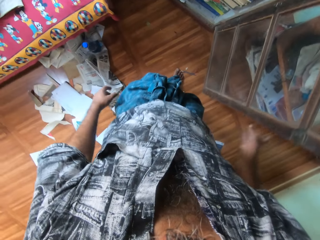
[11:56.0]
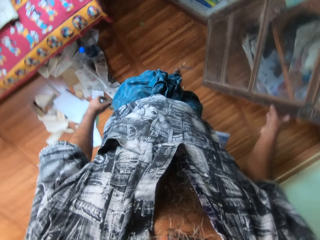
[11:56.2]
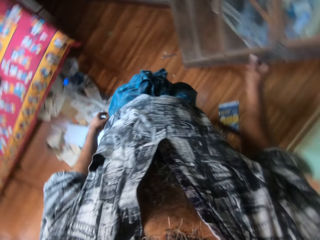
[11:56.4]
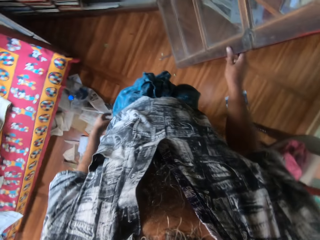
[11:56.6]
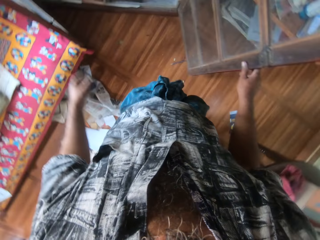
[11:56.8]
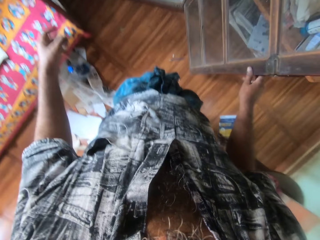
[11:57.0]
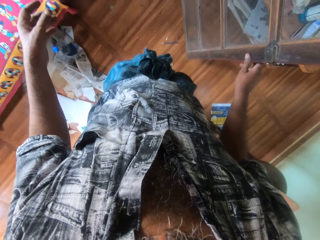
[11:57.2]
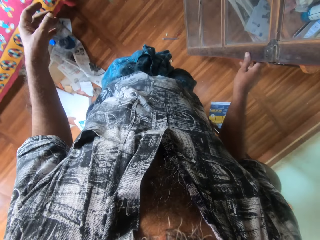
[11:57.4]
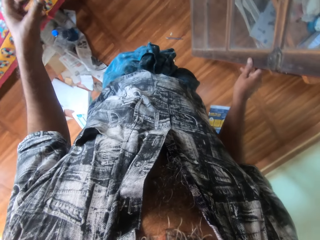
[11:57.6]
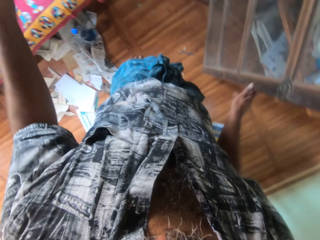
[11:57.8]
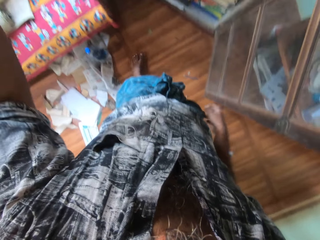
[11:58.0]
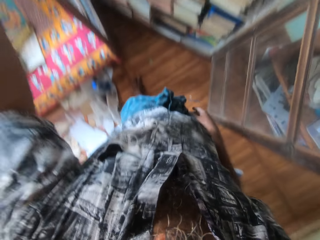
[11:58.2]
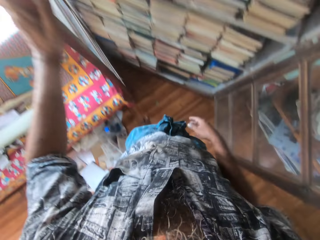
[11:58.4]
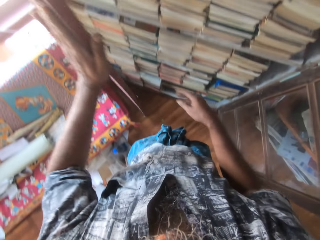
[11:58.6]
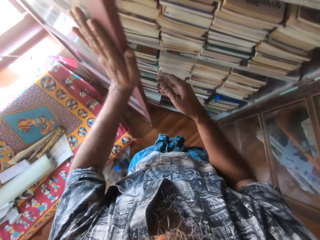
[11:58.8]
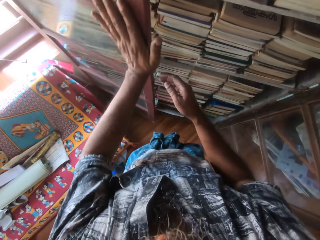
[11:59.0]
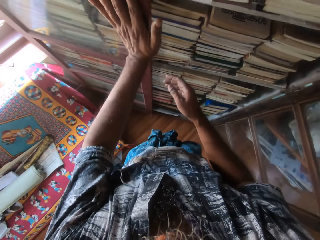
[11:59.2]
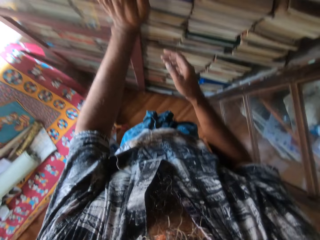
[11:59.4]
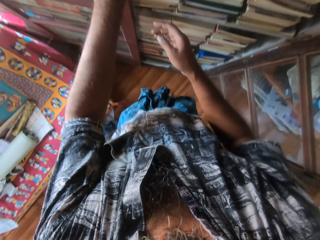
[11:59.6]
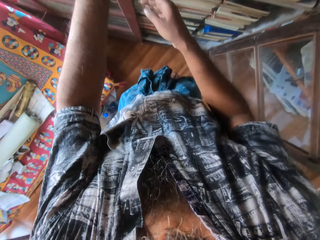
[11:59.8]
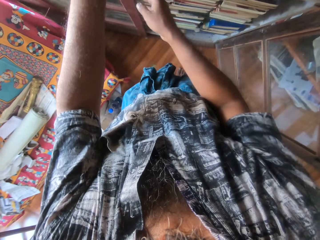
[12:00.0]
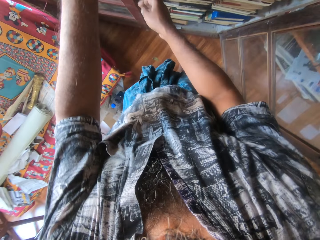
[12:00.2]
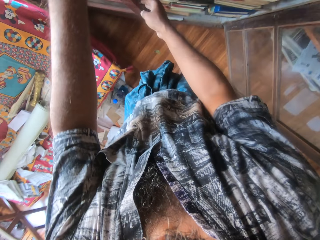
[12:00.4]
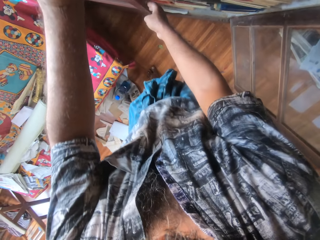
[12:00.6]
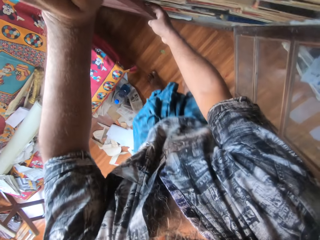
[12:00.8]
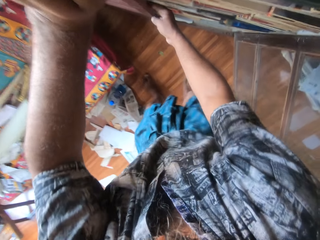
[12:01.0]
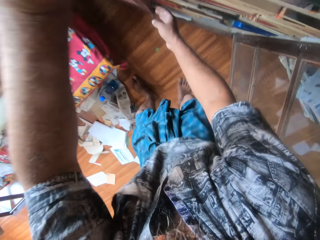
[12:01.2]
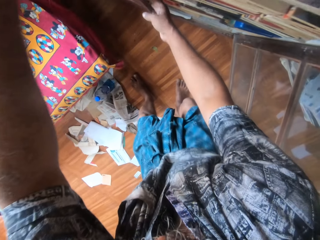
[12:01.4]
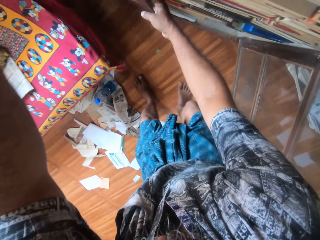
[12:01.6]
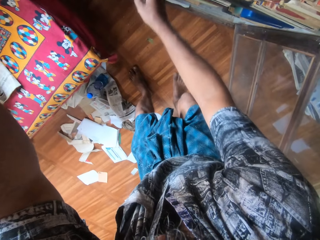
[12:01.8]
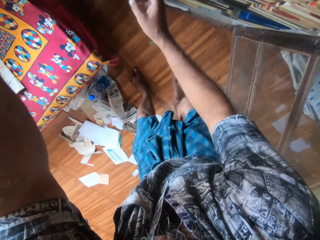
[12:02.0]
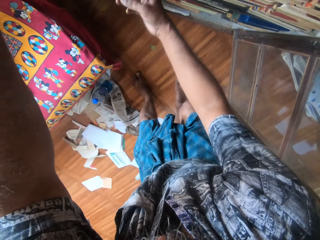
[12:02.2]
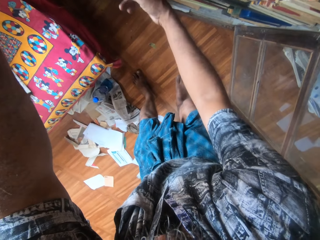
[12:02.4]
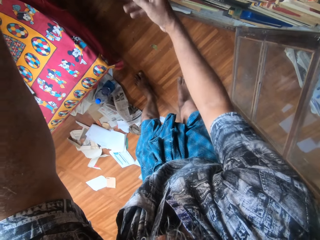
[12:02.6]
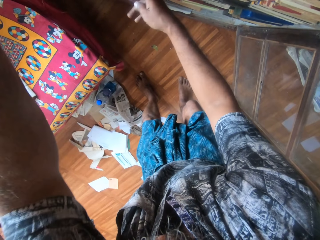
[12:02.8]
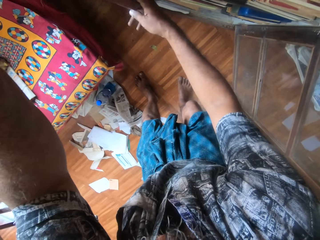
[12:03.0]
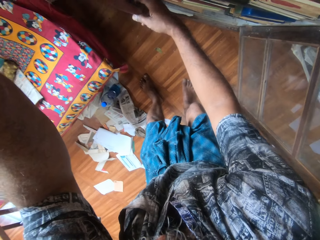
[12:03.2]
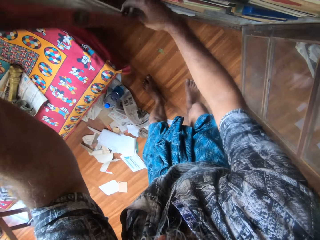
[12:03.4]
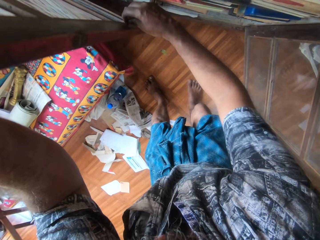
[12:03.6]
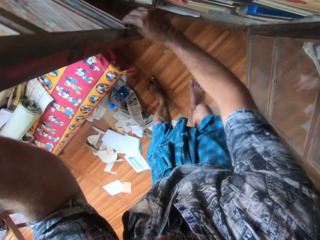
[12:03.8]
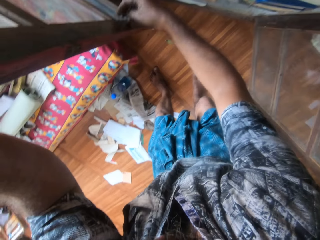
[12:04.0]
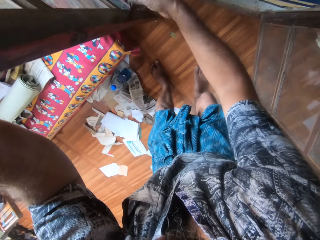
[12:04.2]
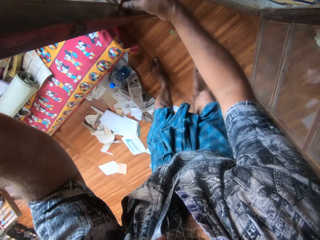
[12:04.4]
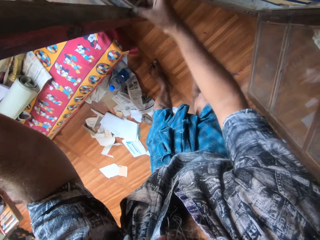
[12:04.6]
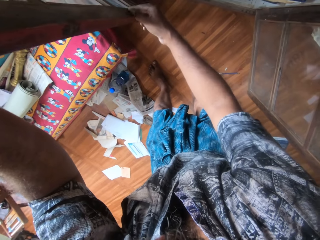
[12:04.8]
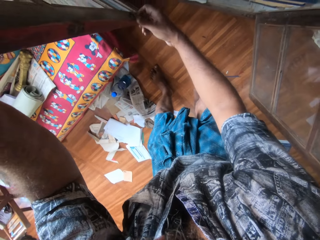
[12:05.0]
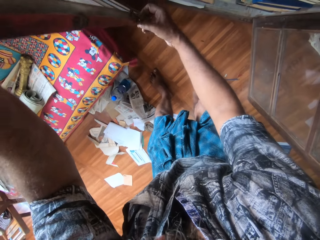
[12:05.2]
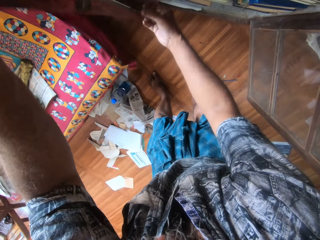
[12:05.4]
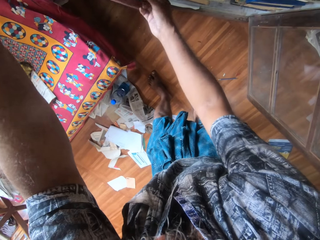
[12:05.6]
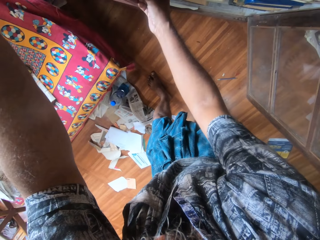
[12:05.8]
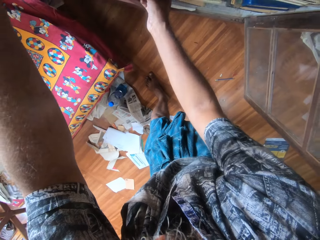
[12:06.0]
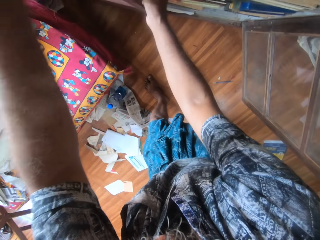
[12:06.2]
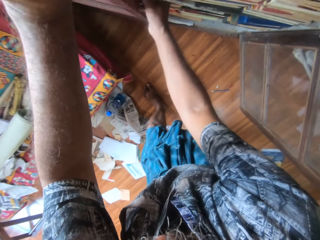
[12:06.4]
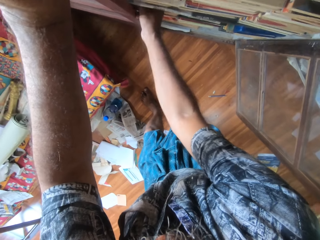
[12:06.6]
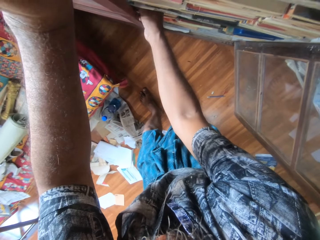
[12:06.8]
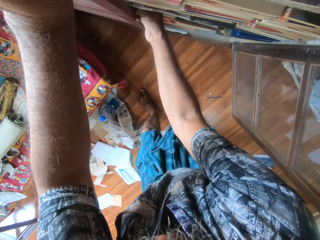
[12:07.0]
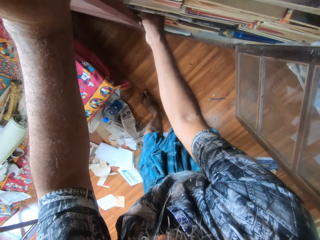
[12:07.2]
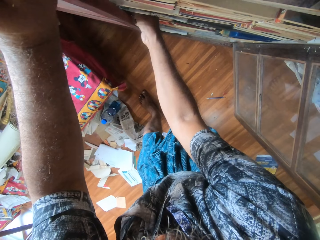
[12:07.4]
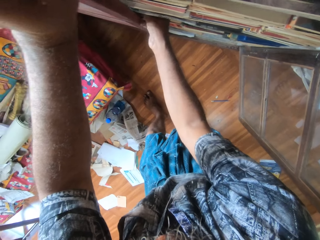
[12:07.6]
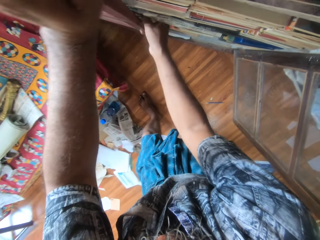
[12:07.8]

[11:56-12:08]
The camera wearer touches a door on the shelf with his right hand. He holds the shelf door. He closes the door on the shelf with his left hand. He pushes a button on the shelf's door with his right hand. He locks the shelf door.

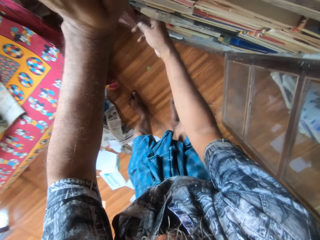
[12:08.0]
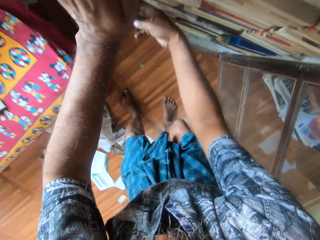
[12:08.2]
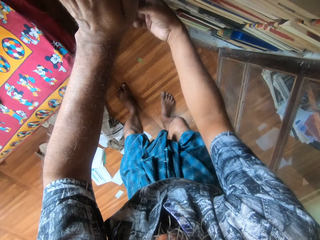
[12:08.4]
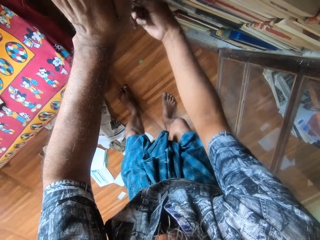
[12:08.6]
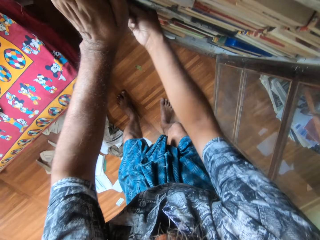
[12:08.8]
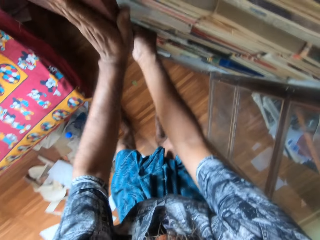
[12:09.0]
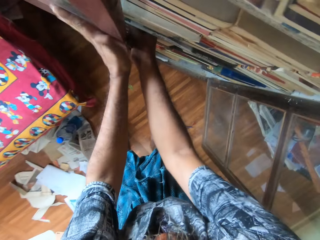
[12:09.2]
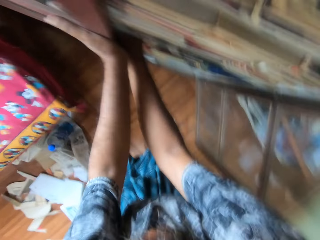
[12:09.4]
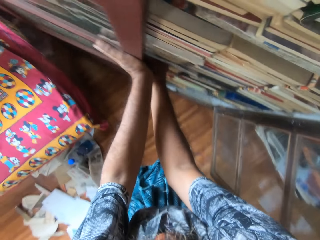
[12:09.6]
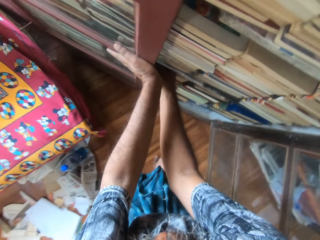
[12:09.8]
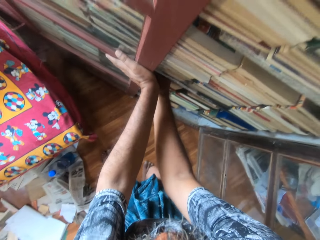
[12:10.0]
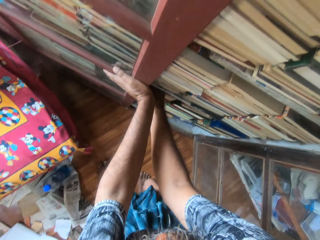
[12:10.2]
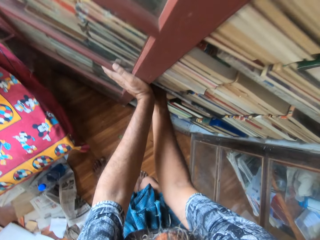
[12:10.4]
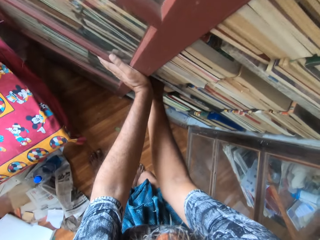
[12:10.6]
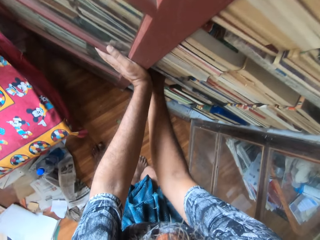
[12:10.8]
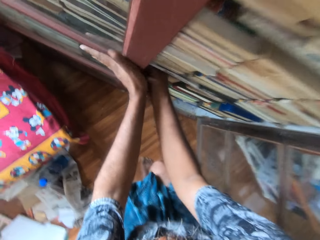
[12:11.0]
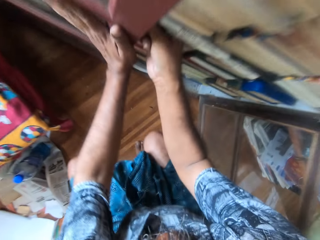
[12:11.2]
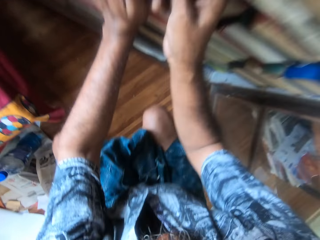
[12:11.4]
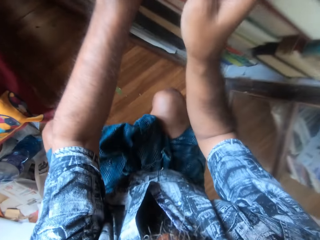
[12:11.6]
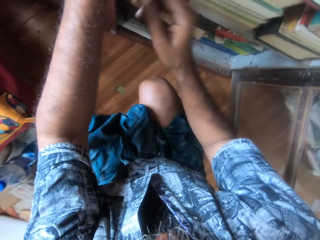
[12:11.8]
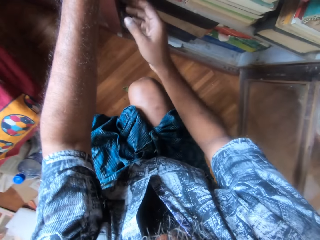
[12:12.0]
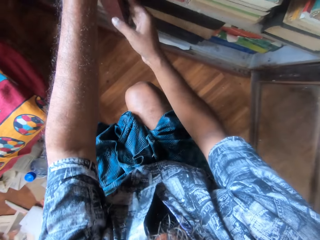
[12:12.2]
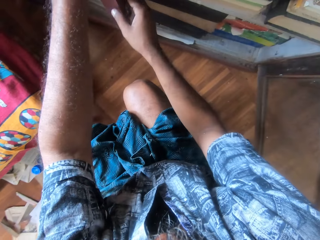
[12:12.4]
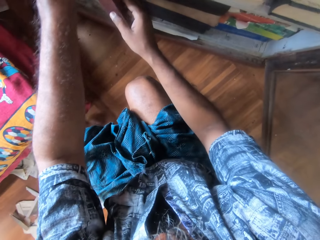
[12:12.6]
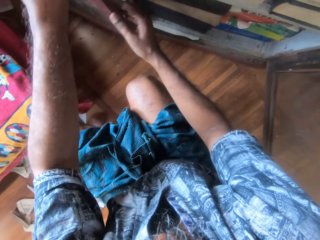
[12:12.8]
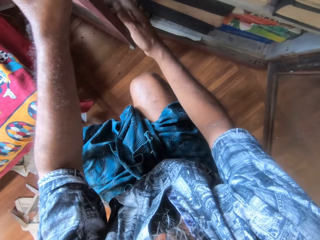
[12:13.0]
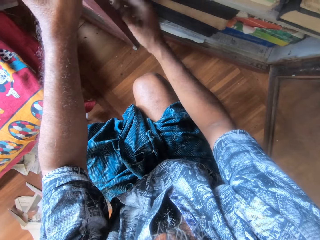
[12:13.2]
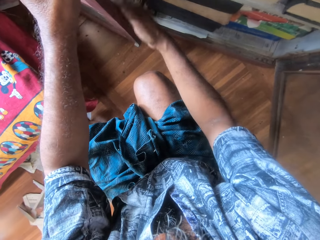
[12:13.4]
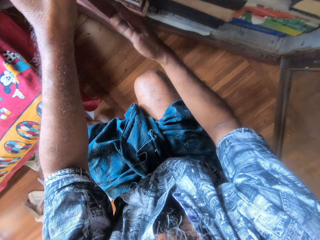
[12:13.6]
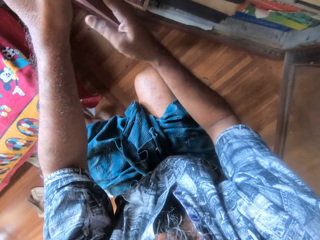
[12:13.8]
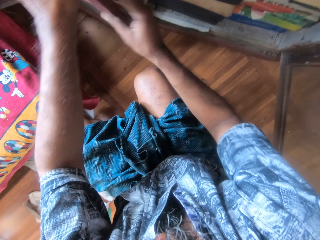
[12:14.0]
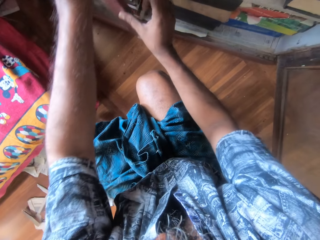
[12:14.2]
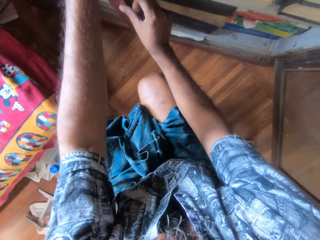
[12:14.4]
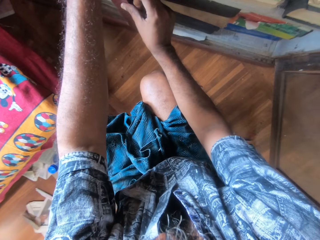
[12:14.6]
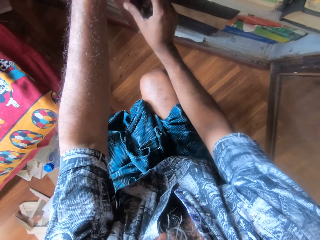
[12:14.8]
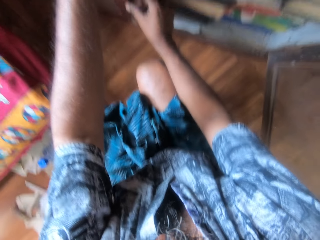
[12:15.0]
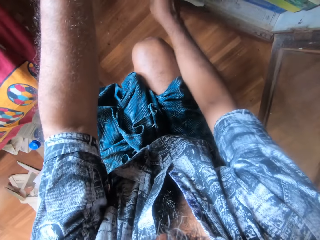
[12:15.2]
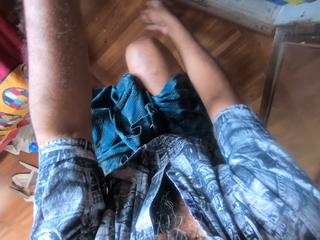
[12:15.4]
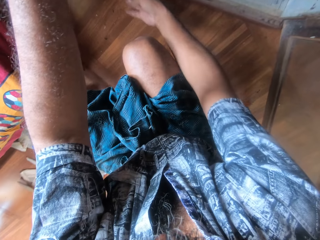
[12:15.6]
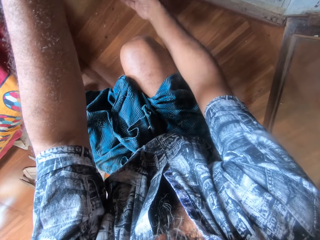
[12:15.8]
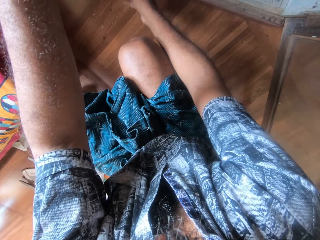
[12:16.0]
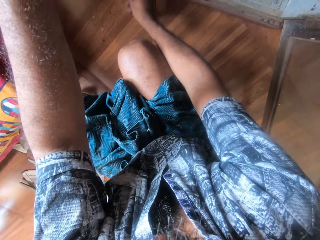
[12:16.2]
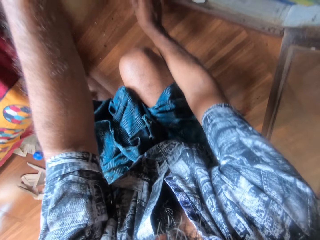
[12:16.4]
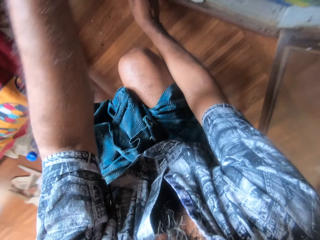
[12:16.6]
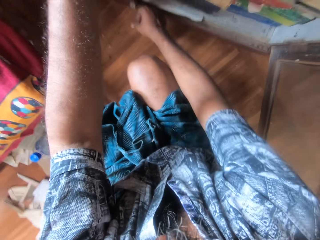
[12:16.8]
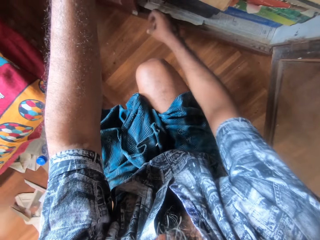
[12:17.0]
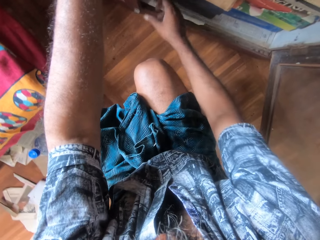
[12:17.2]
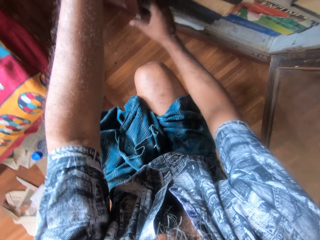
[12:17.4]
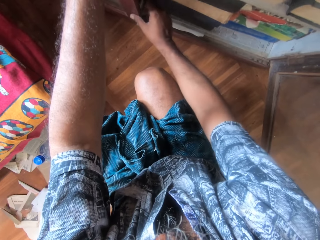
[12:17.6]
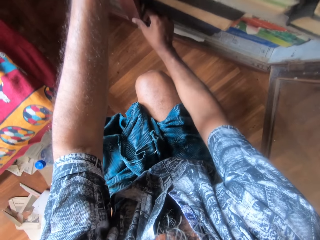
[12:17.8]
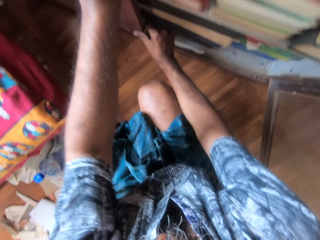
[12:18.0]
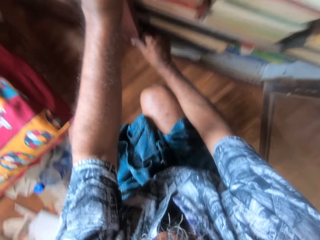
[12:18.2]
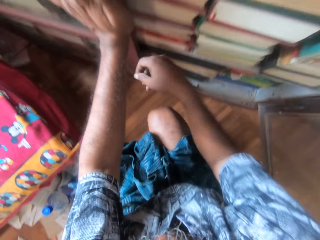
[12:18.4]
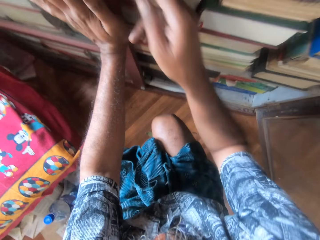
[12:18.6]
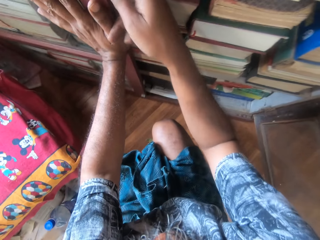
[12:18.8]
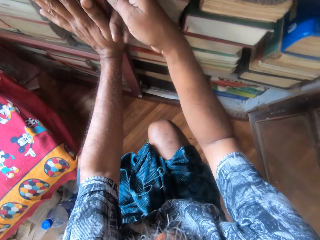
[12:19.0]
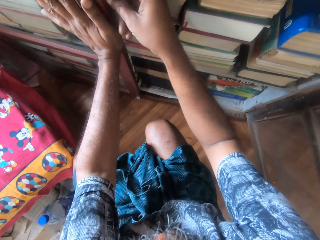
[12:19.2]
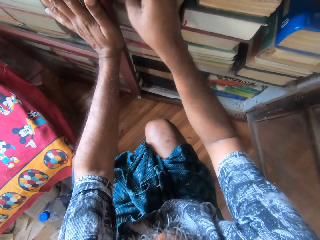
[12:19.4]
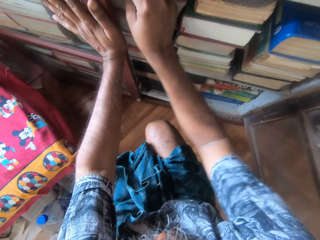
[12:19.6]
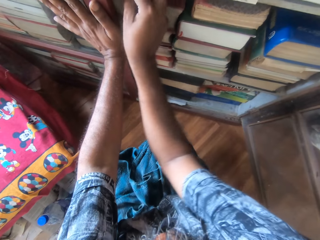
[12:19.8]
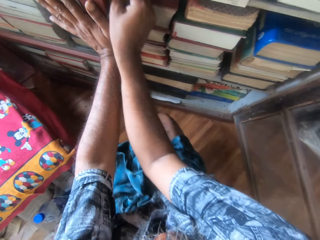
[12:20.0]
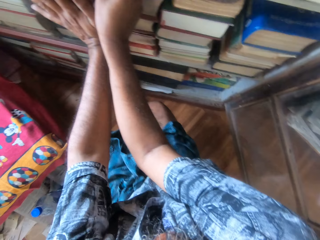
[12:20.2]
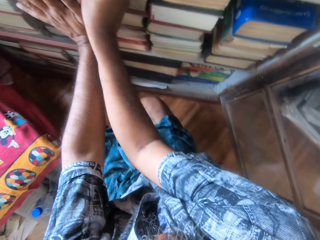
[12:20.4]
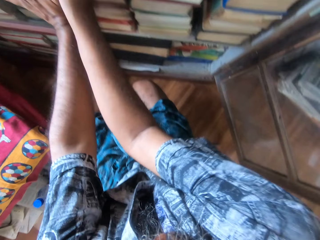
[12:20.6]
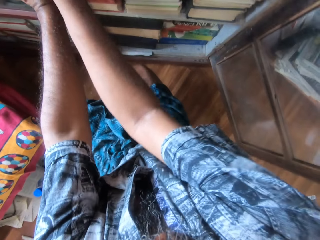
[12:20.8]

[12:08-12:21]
The camera wearer pushes the shelf door.
